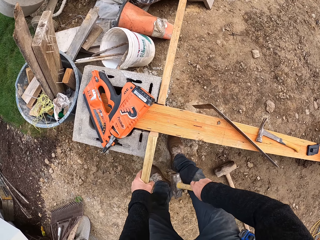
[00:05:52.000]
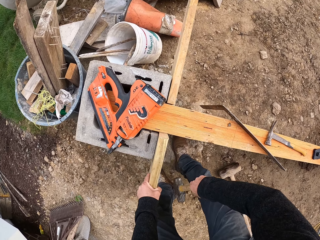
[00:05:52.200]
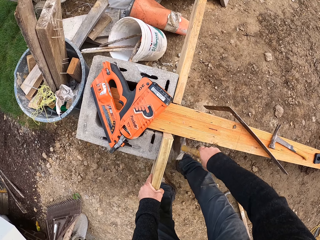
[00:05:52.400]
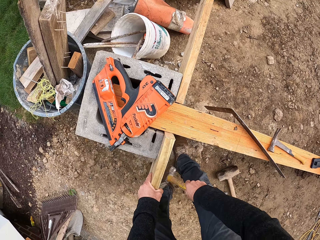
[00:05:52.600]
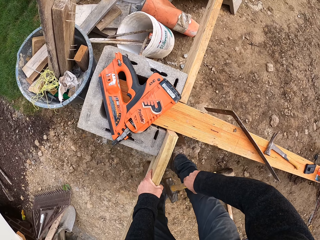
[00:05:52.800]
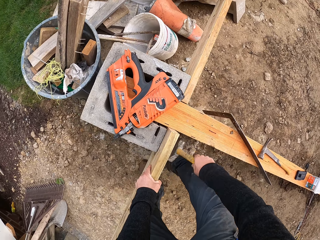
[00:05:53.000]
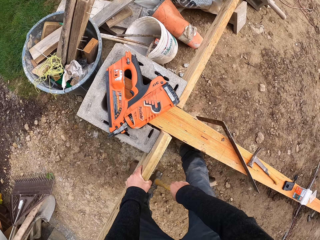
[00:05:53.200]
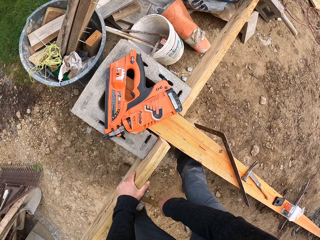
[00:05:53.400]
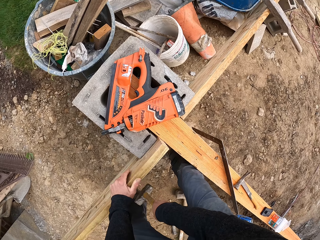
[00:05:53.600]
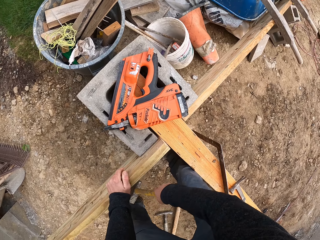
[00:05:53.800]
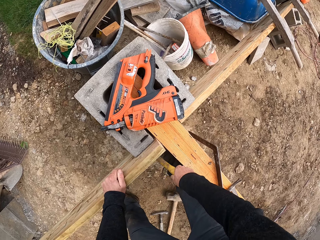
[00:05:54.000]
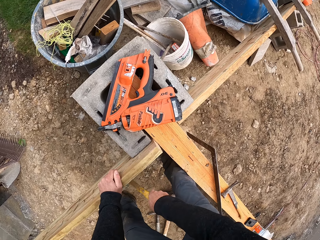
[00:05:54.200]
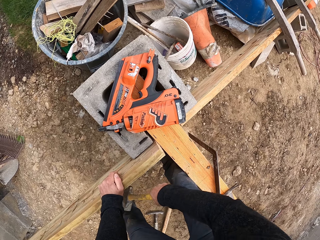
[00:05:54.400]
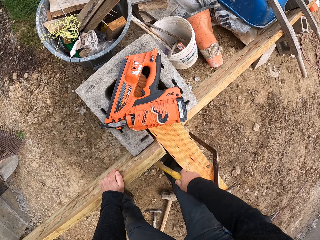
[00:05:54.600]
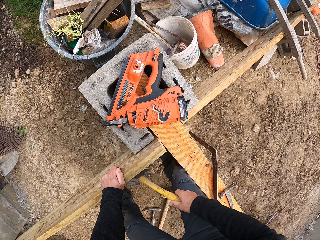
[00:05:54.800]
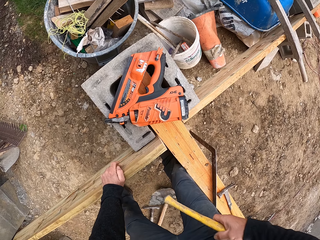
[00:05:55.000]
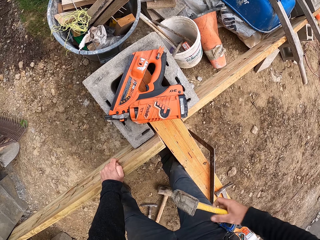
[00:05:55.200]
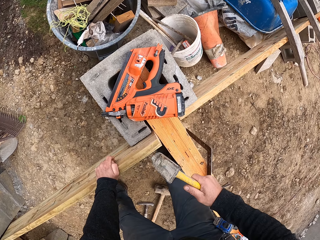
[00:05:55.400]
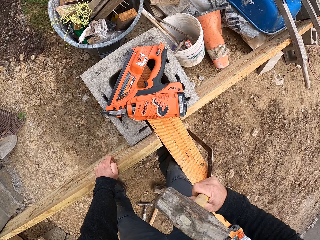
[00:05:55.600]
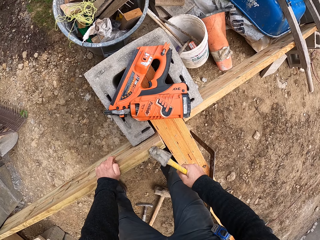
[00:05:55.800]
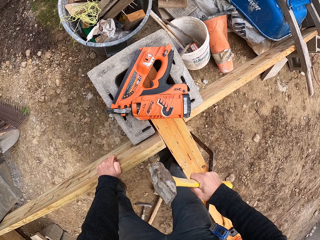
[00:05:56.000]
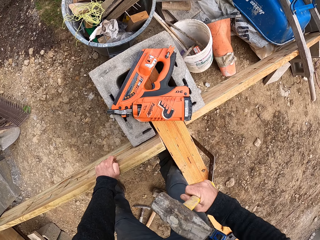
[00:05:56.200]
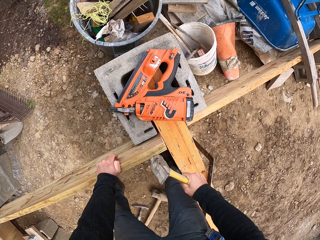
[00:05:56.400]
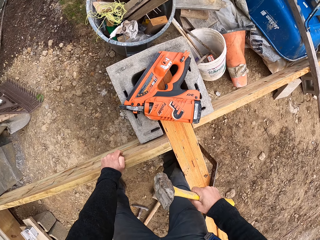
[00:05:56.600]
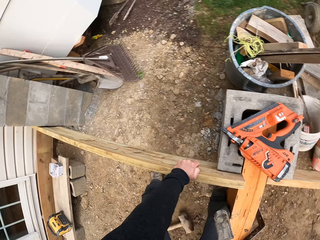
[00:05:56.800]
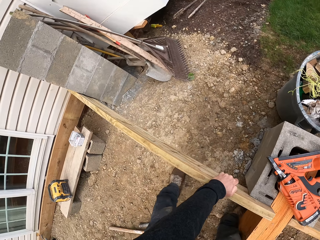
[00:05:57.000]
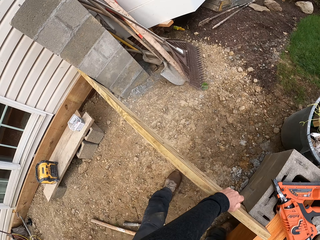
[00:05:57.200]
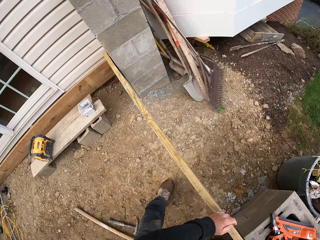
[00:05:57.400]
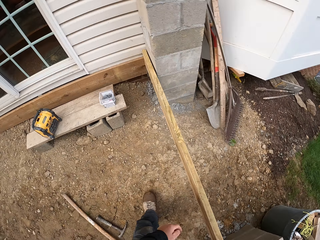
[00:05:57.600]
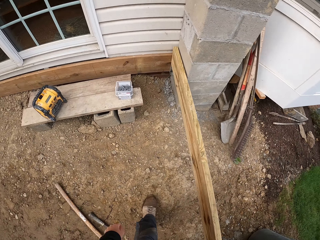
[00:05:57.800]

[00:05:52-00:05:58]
The camera wearer hits the wood frame with a mallet hammer.

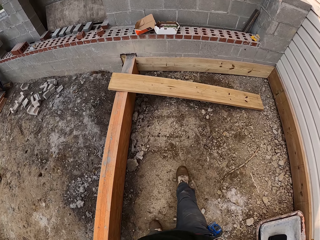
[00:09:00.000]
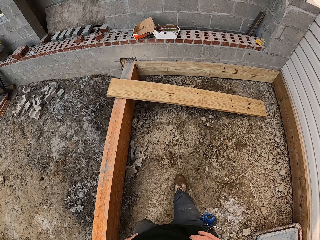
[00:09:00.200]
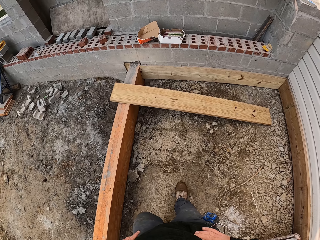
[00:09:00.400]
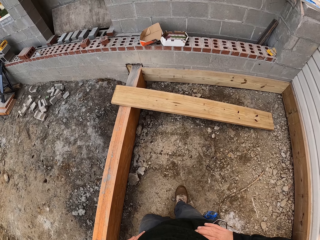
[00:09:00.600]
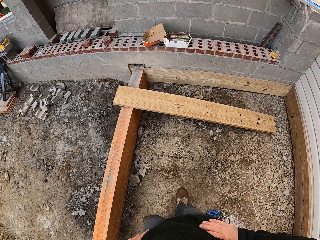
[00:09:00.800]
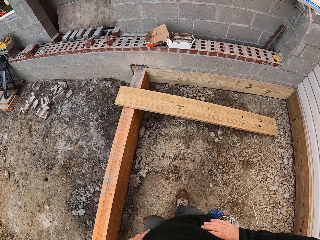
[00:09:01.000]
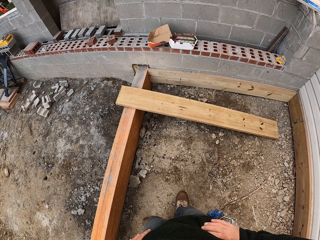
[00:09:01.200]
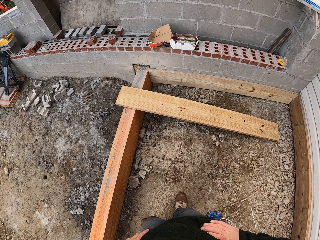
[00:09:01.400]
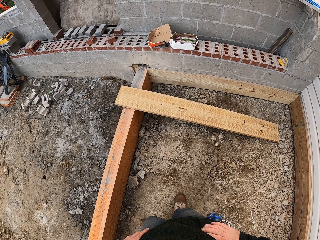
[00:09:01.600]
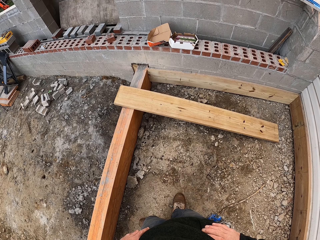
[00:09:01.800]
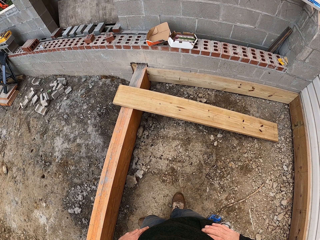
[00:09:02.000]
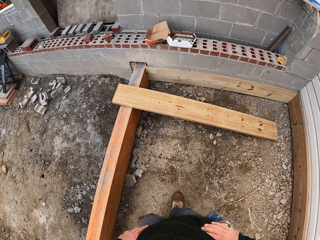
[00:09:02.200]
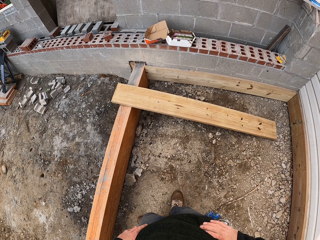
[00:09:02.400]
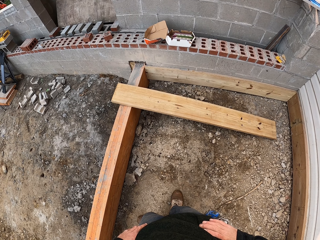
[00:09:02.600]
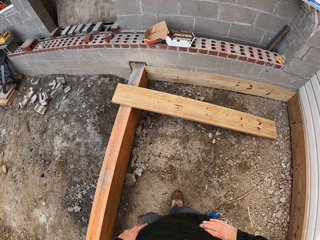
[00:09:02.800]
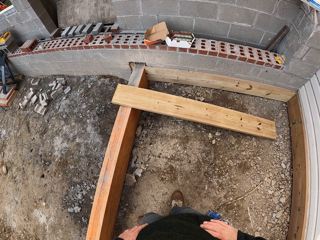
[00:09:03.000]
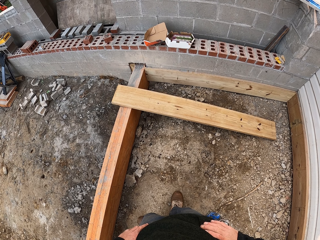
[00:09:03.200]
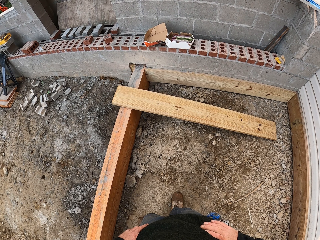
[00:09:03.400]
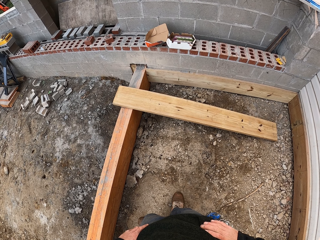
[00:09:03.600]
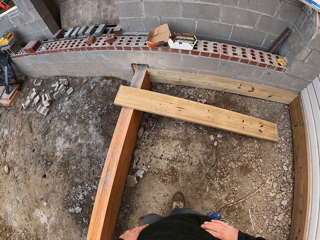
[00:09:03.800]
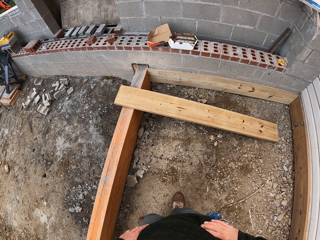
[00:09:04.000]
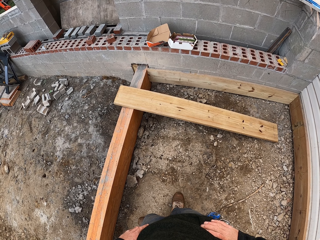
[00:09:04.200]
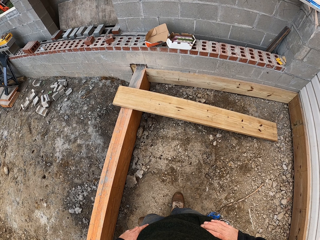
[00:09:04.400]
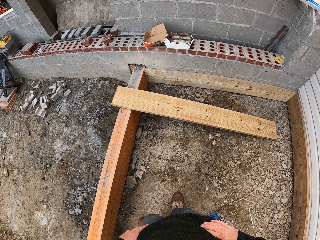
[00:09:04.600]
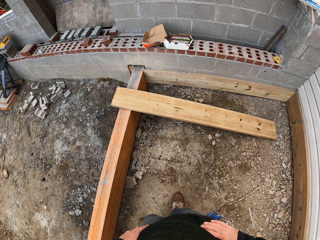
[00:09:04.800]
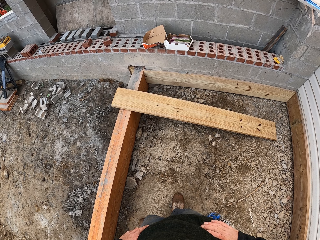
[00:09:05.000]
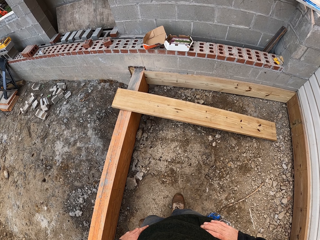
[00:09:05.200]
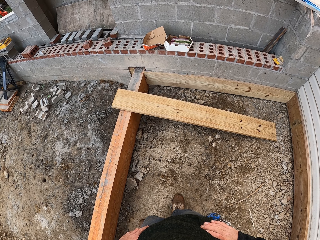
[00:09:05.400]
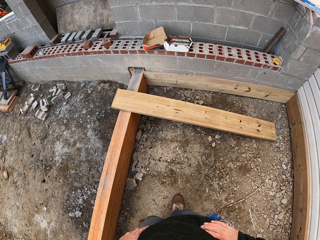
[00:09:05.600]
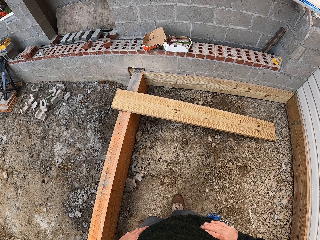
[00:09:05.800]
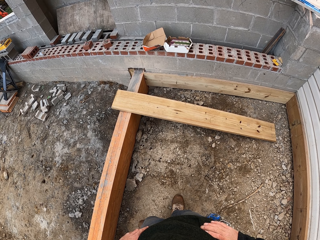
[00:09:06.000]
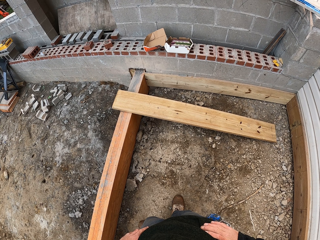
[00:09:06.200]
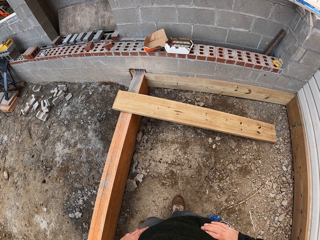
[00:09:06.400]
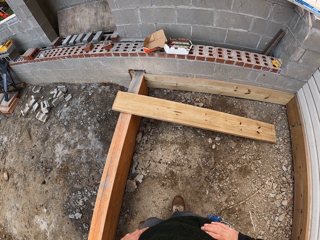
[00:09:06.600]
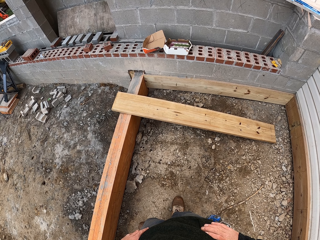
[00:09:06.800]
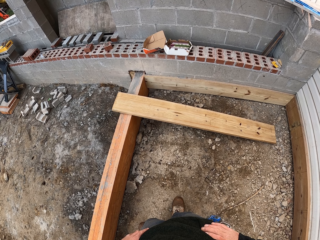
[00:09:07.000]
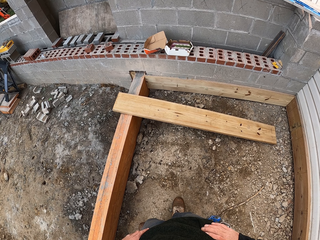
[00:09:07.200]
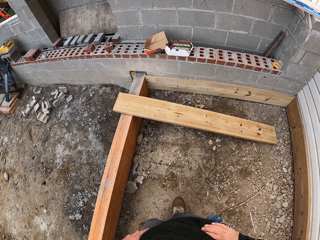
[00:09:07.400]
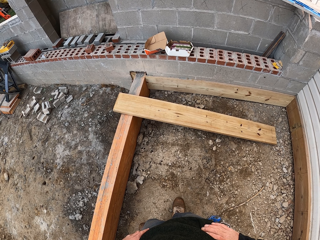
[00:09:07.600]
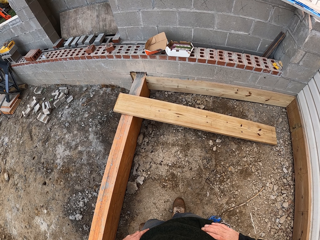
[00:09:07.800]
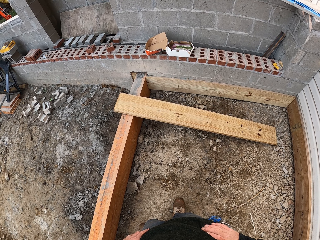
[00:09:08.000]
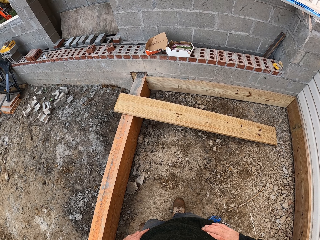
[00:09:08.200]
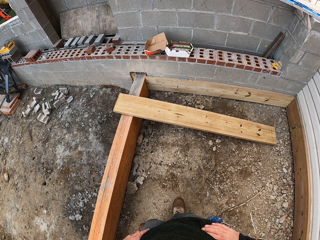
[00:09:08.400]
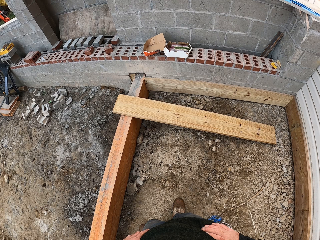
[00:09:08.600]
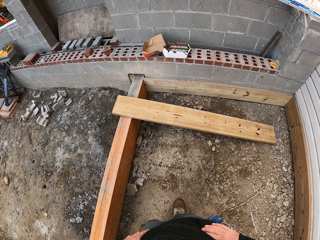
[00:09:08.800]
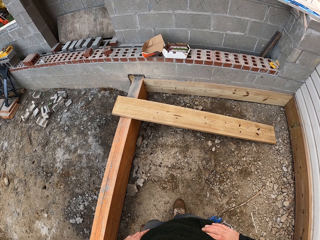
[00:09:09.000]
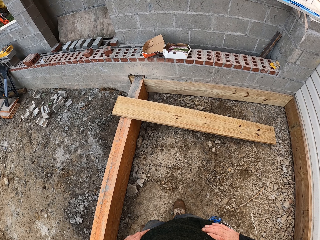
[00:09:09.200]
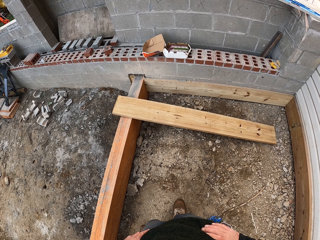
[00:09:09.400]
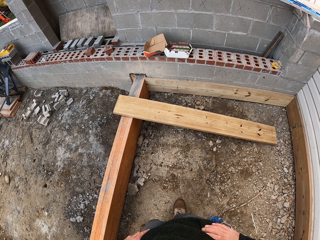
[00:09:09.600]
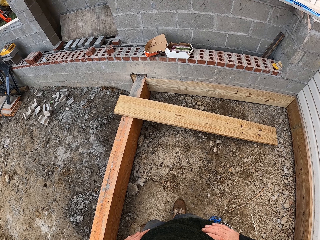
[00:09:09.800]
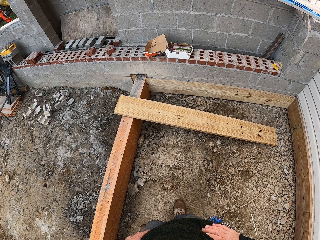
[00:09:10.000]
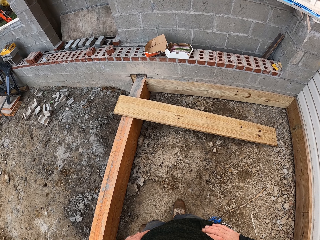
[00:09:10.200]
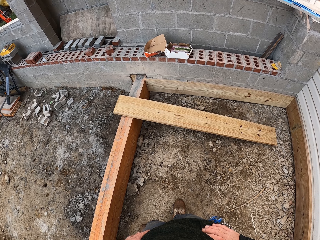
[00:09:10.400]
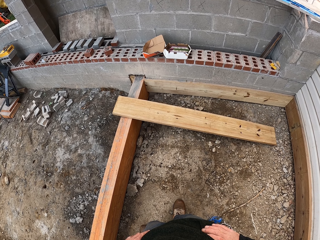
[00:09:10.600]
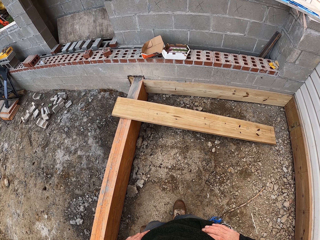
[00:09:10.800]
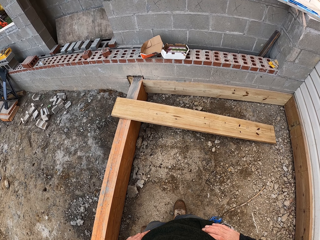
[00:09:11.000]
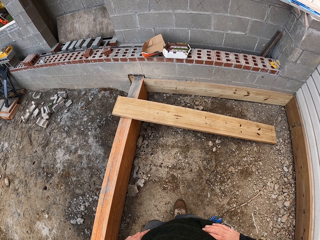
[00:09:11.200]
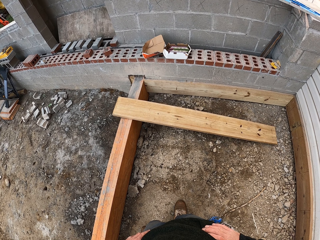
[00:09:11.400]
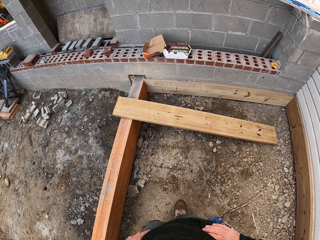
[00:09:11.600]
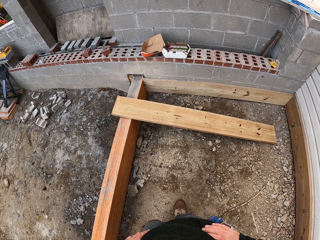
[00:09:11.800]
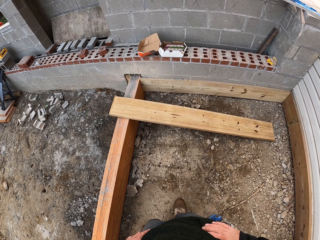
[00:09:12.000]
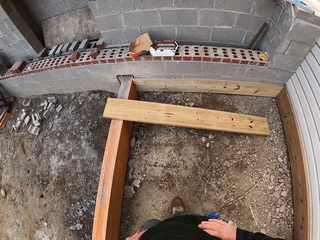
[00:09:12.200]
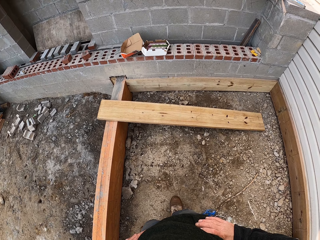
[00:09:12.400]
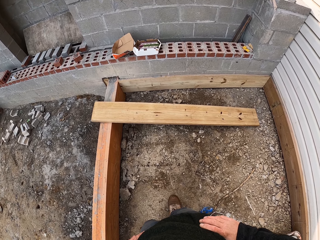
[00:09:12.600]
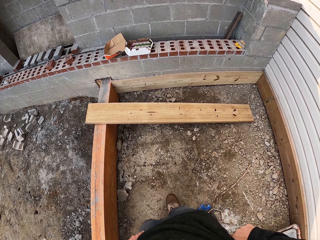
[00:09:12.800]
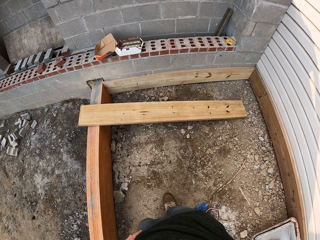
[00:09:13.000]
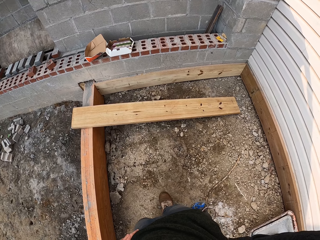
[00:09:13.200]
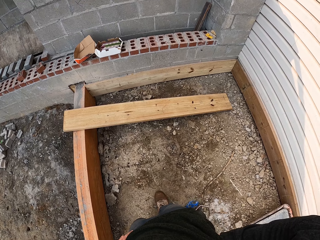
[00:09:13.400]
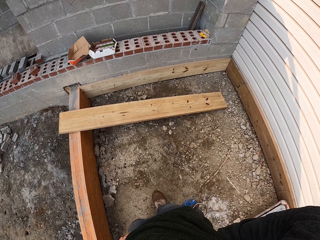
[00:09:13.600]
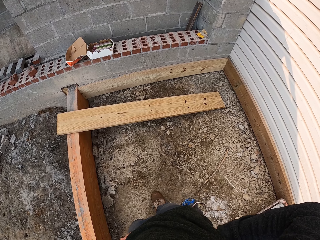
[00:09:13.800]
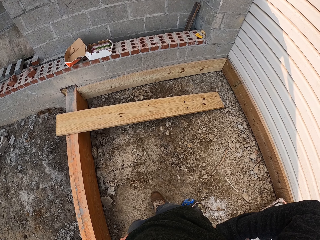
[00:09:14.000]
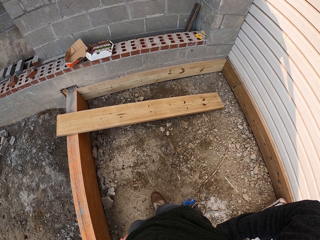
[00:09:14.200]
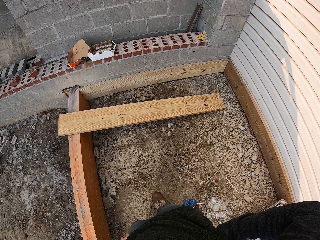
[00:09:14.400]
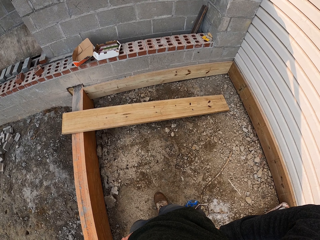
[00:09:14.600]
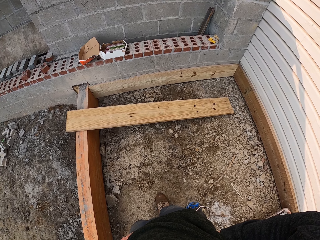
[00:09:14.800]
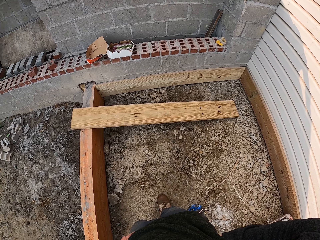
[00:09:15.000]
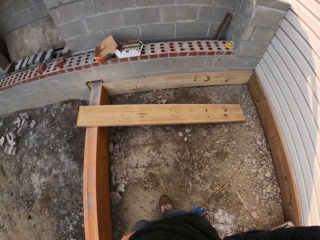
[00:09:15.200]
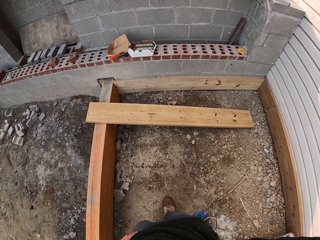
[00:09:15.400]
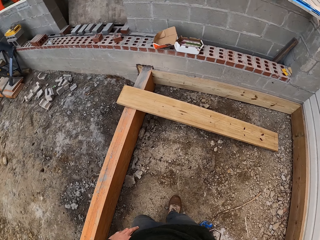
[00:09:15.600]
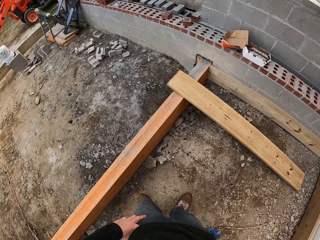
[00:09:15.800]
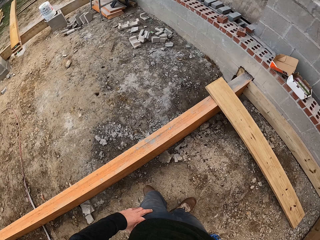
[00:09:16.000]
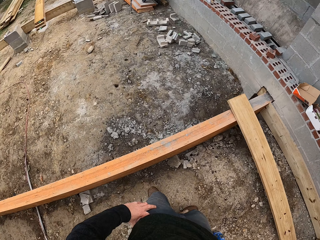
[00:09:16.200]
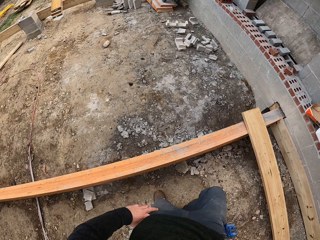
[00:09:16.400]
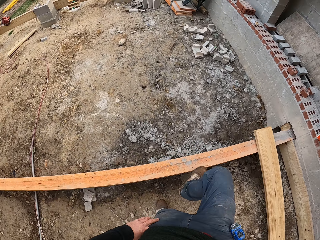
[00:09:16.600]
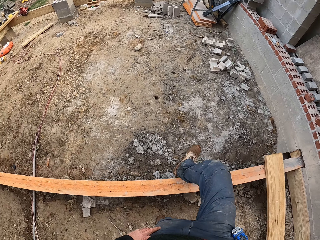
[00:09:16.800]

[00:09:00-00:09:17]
The camera wearer stops. They look around. They look at the wood.
